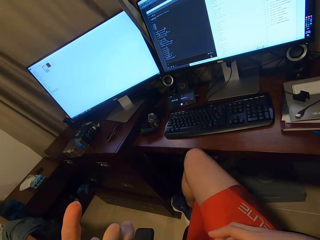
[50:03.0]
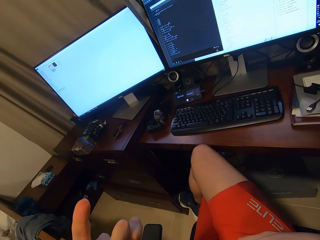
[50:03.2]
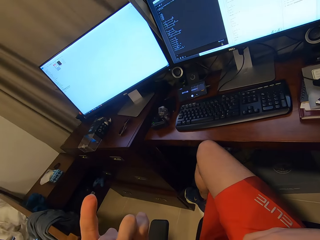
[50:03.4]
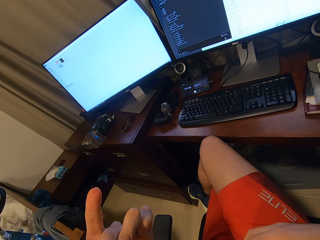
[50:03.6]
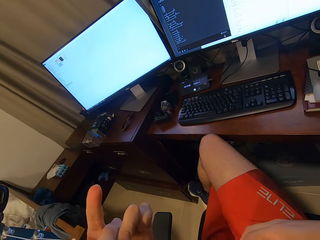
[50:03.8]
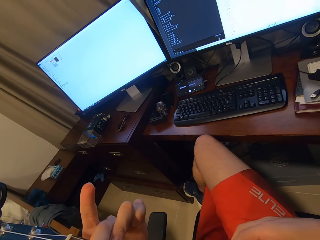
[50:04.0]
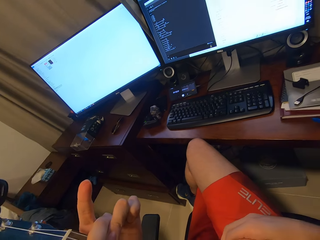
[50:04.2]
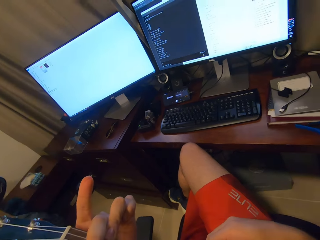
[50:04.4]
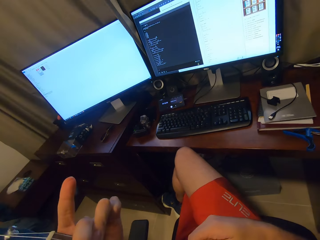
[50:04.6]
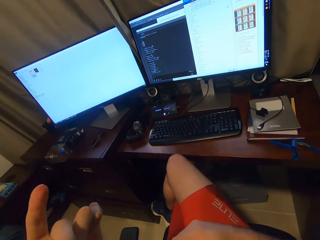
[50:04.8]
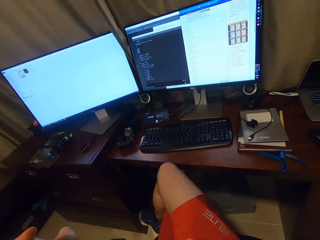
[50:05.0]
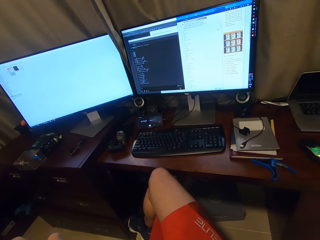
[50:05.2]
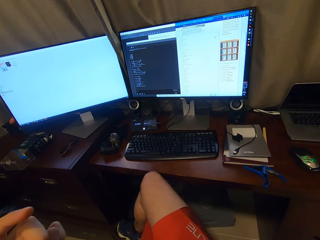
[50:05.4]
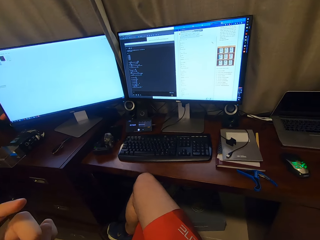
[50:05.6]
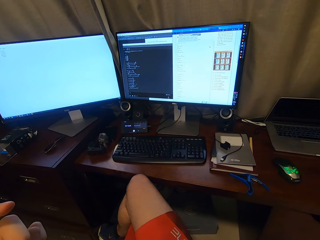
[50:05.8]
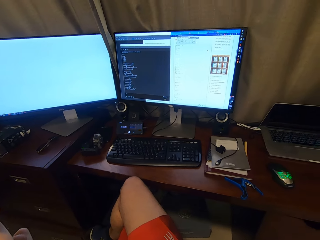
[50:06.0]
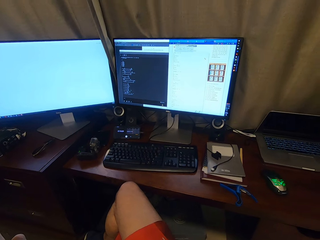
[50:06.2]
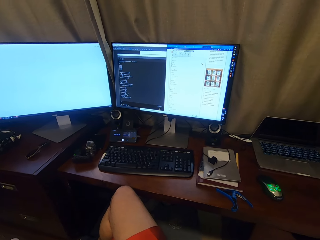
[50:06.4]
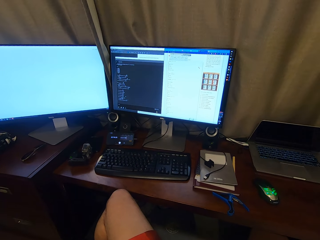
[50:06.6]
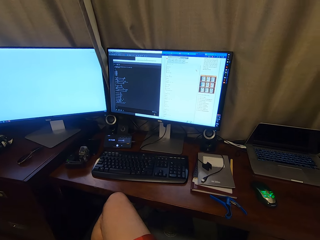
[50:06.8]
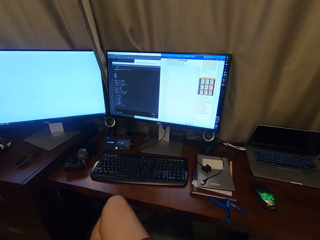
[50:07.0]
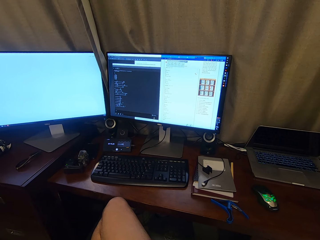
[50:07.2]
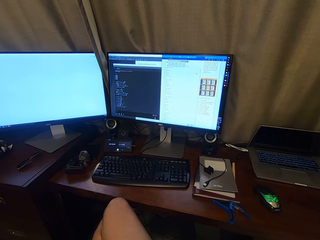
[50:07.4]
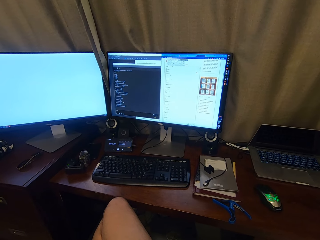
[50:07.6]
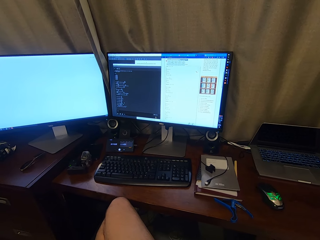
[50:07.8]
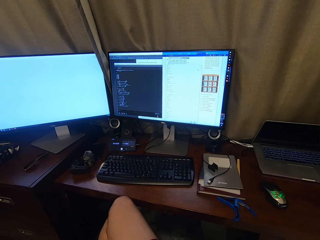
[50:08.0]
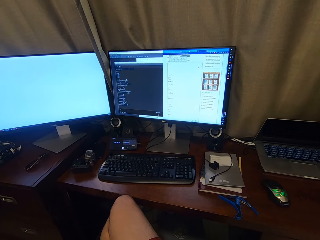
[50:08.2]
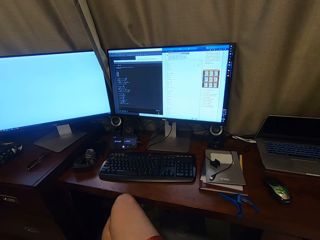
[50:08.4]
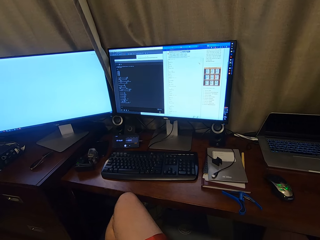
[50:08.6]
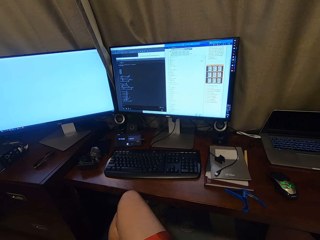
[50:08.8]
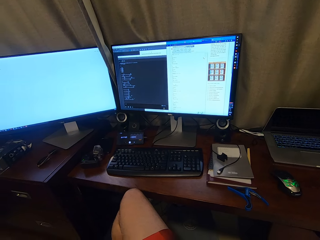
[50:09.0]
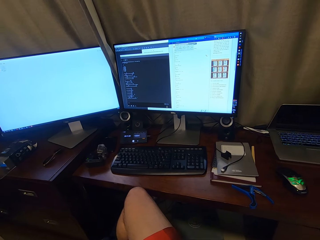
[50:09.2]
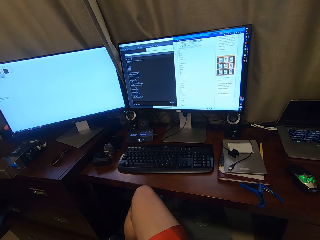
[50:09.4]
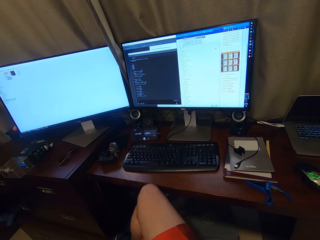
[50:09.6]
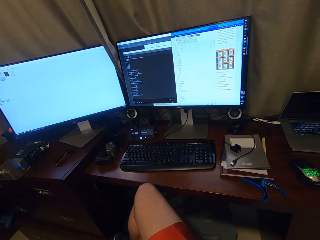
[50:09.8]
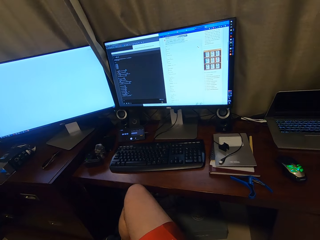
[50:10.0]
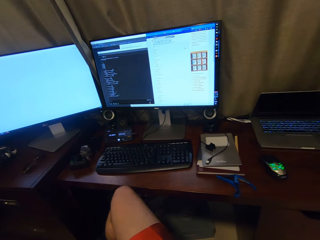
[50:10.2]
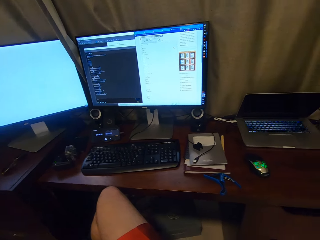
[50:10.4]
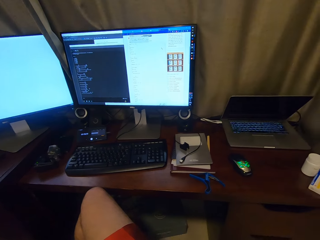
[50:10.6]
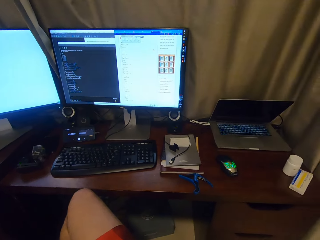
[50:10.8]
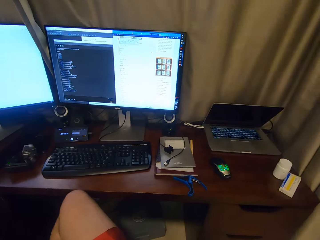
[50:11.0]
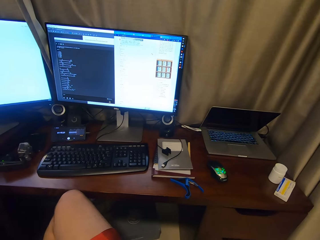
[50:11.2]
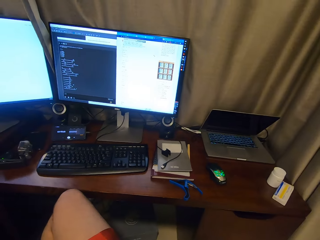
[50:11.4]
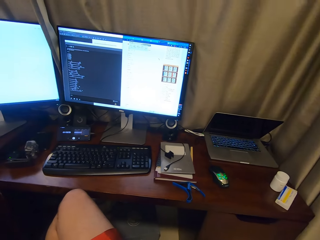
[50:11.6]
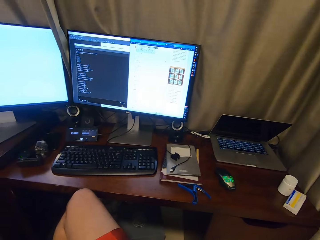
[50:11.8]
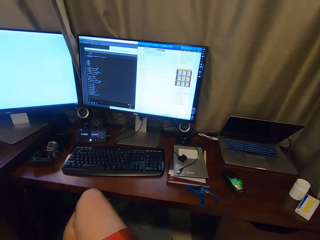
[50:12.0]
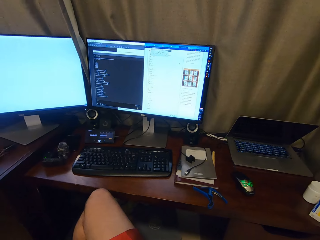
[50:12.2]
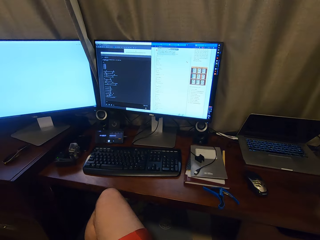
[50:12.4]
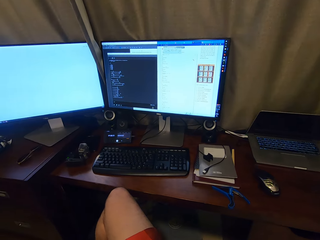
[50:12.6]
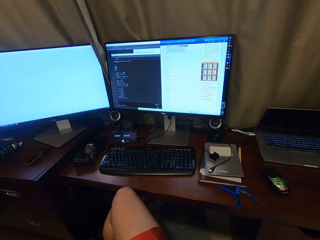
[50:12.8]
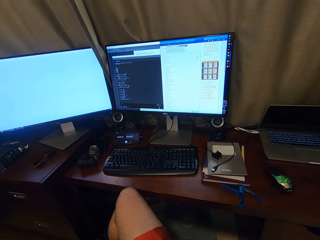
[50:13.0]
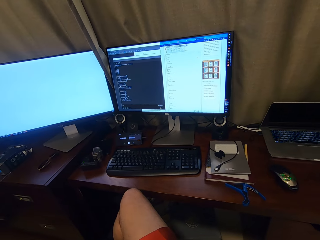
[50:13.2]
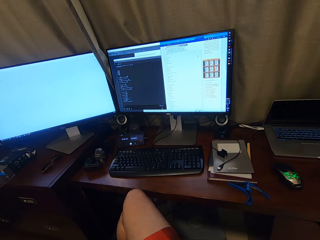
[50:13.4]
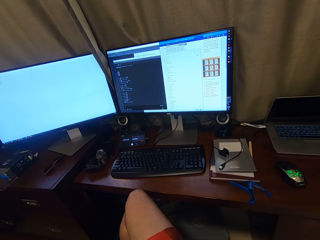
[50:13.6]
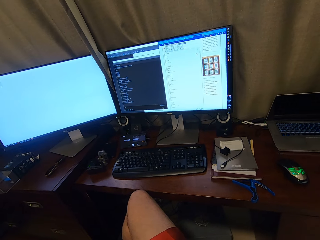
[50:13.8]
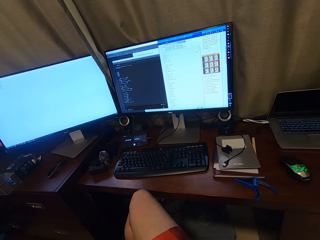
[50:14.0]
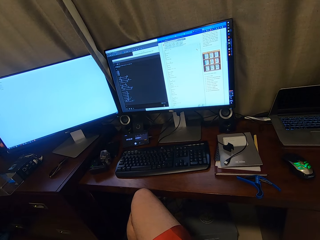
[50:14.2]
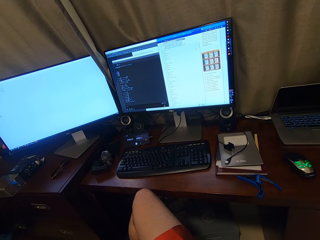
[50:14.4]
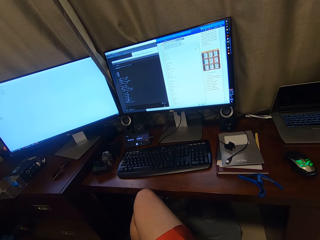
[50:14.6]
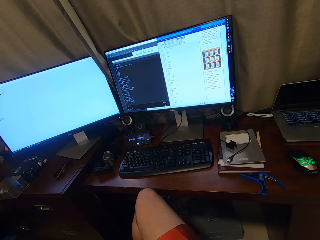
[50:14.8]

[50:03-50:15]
The camera wearer reads lyrics on a computer. They play the guitar.

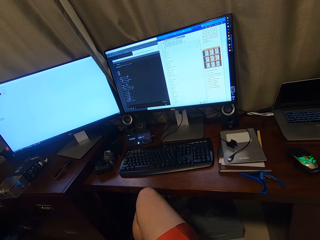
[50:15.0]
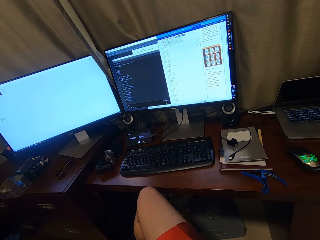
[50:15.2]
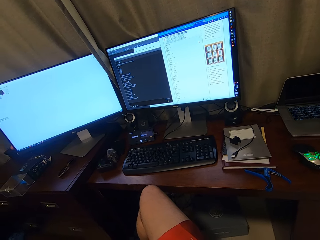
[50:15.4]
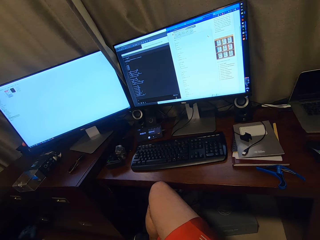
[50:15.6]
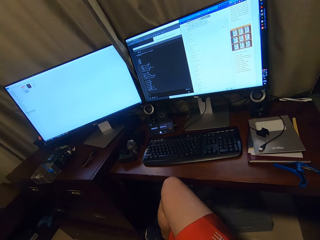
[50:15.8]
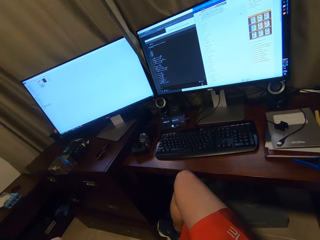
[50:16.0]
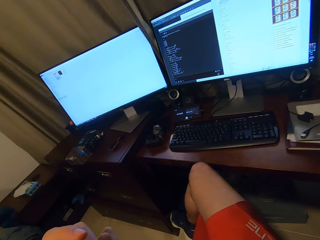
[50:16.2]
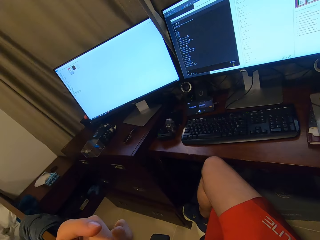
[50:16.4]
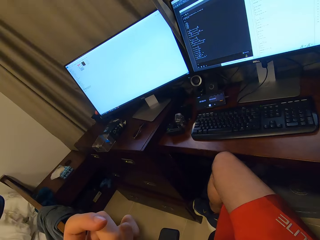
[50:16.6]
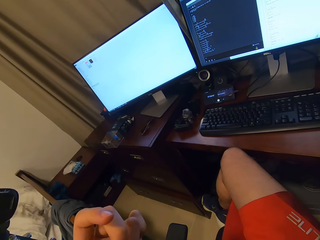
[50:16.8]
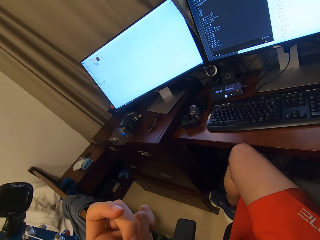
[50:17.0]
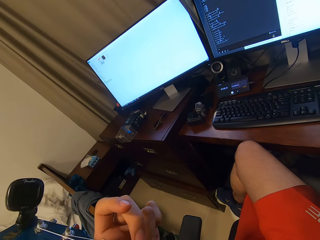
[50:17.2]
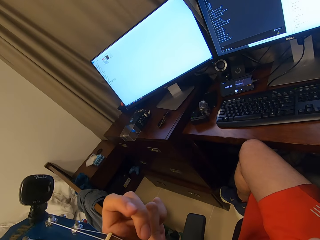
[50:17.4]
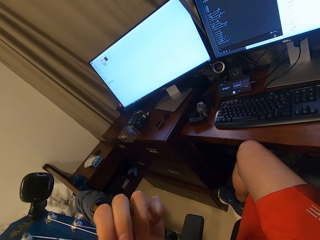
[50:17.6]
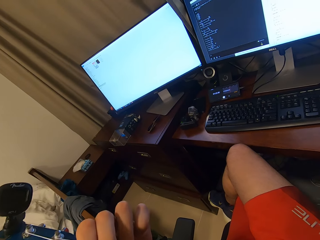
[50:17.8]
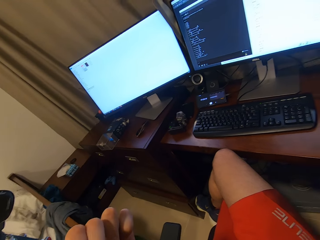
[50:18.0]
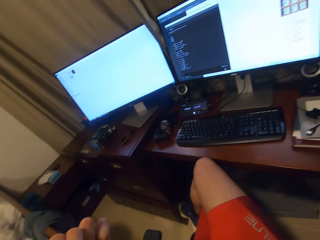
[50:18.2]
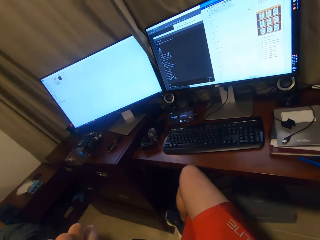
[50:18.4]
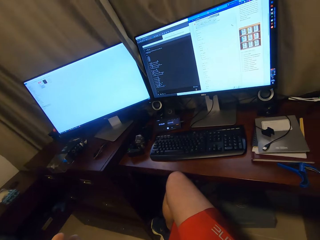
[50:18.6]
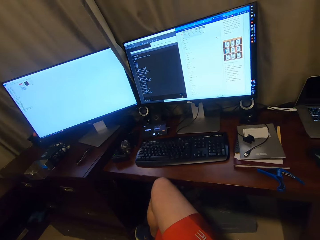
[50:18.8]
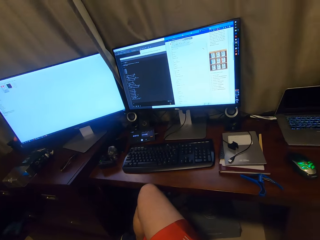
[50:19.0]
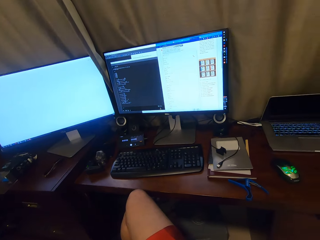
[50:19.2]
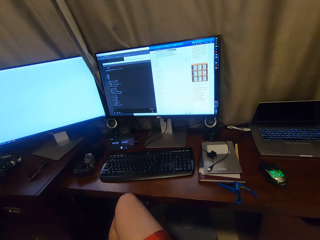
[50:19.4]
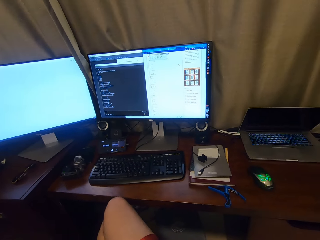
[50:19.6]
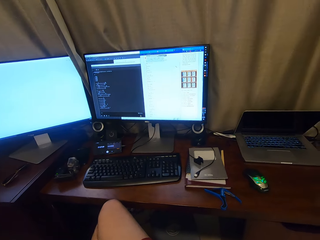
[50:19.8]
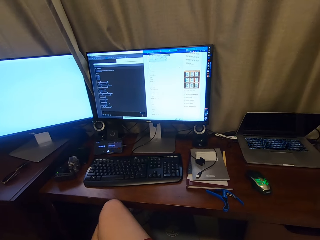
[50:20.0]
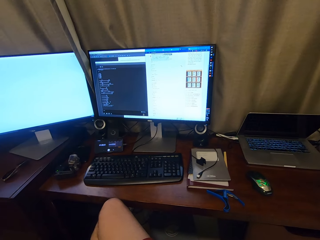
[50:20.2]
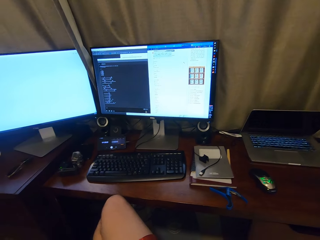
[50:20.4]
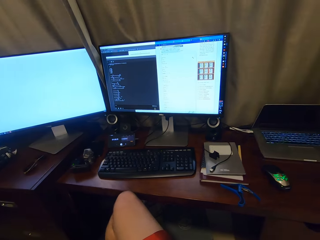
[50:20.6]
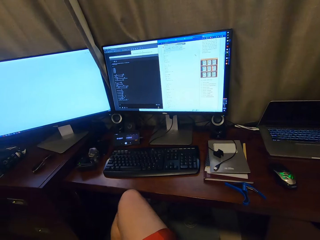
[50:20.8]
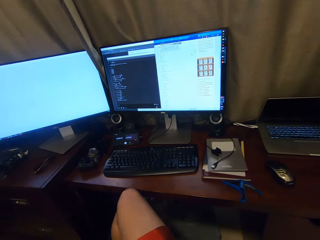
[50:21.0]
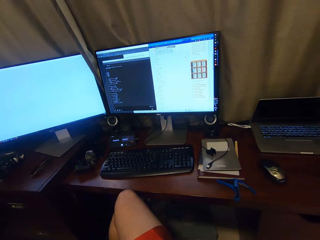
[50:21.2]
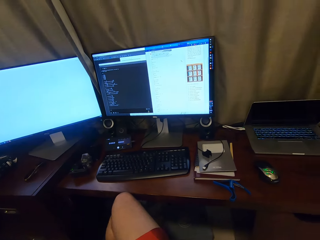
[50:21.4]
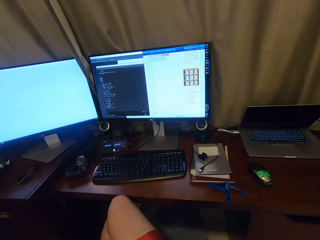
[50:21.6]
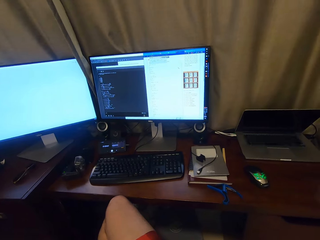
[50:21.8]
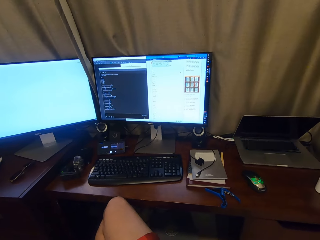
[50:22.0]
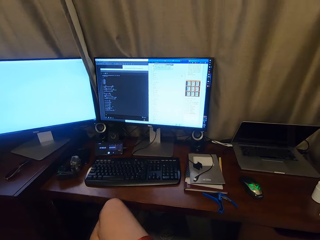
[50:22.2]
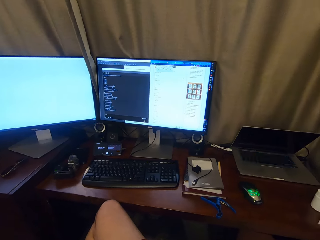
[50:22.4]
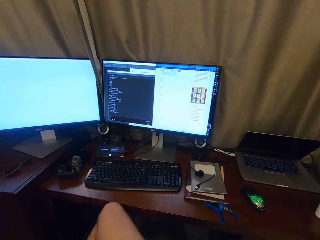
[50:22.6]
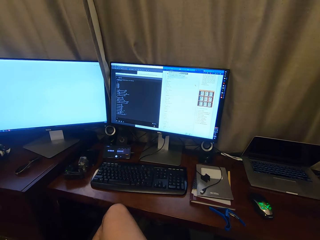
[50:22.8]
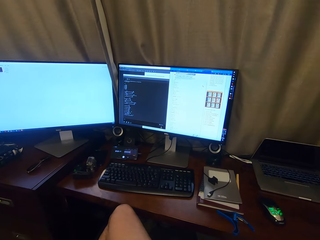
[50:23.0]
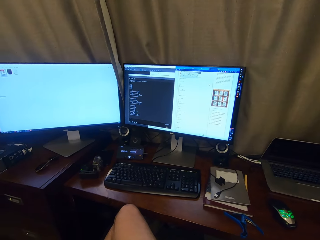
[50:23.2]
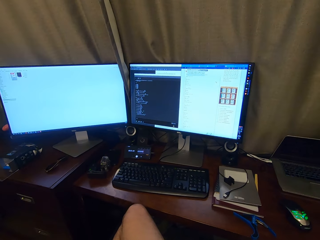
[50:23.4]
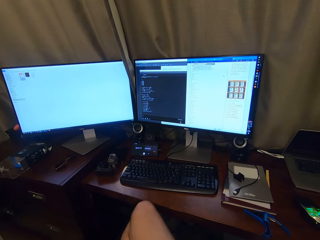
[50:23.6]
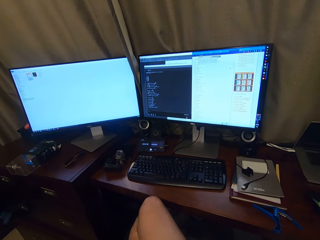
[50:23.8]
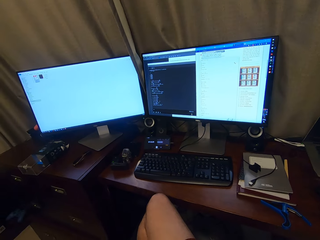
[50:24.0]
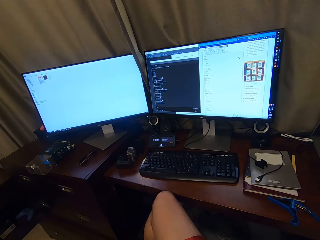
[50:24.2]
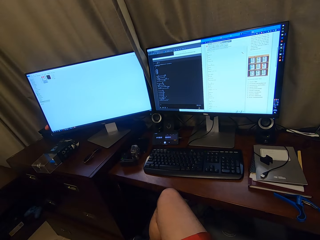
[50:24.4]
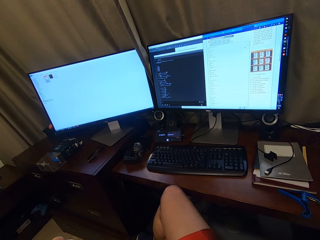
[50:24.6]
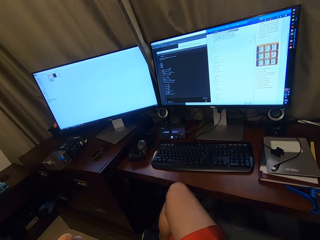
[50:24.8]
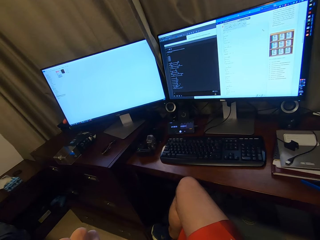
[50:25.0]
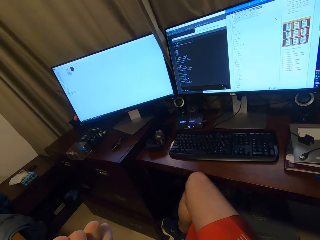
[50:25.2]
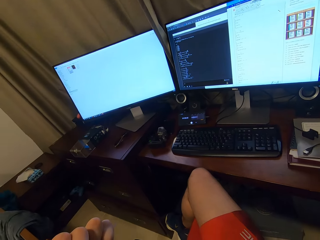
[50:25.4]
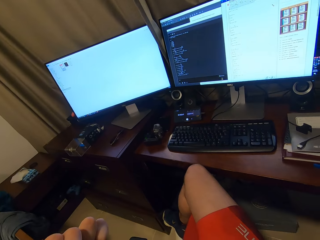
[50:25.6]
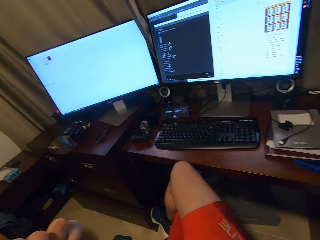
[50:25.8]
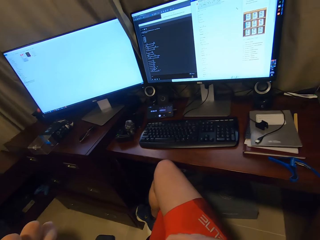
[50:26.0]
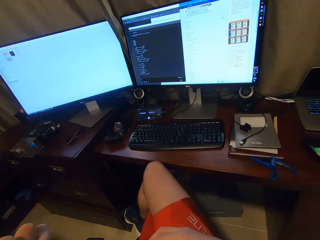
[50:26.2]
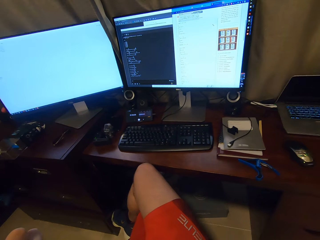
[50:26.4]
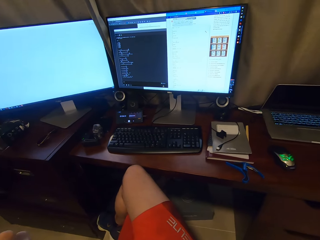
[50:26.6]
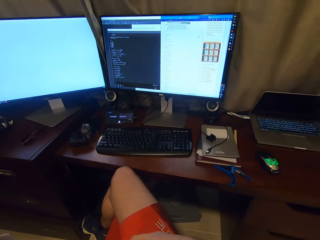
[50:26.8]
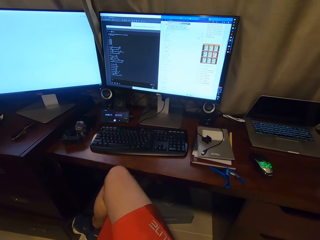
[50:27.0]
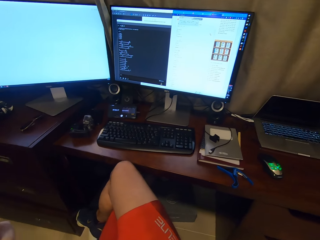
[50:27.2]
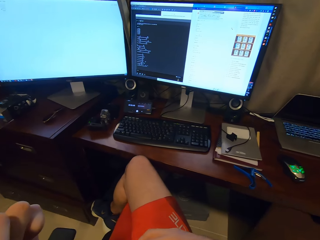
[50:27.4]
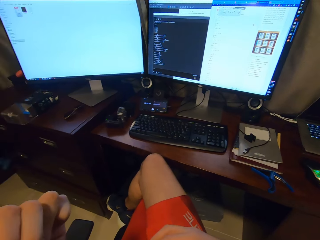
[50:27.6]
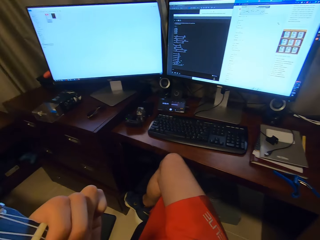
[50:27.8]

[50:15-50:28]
The camera wearer reads lyrics on the computer.
